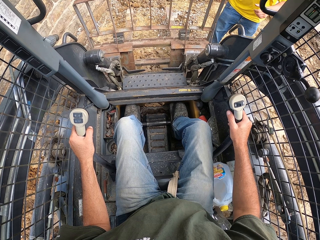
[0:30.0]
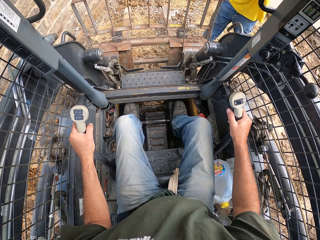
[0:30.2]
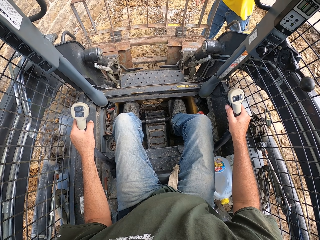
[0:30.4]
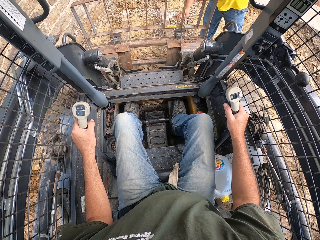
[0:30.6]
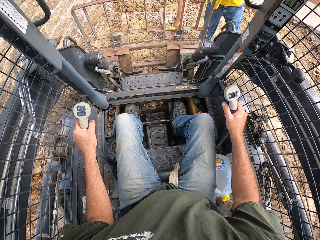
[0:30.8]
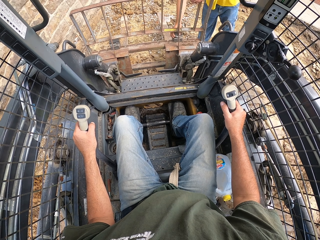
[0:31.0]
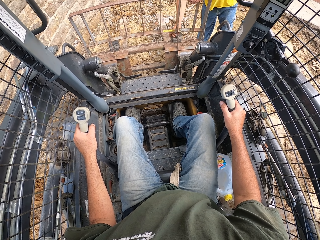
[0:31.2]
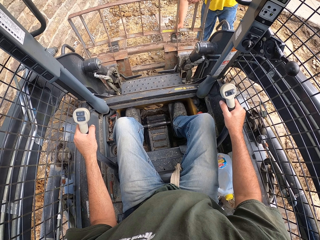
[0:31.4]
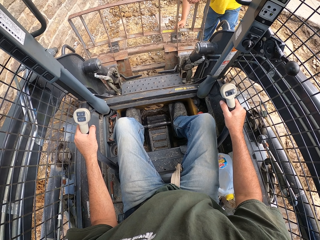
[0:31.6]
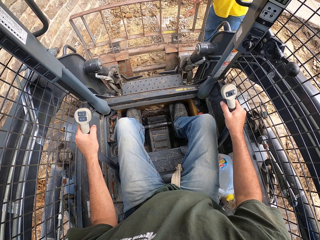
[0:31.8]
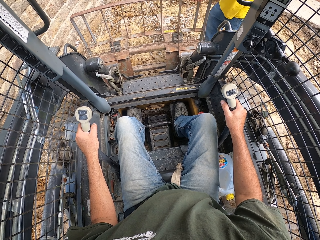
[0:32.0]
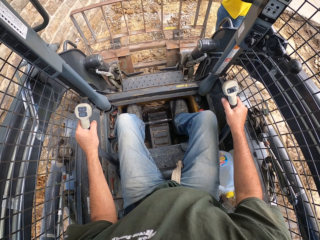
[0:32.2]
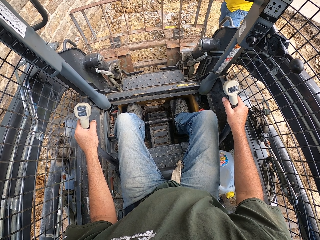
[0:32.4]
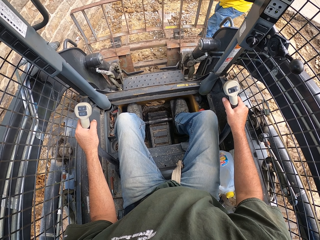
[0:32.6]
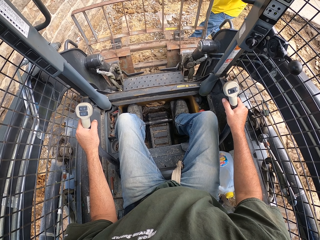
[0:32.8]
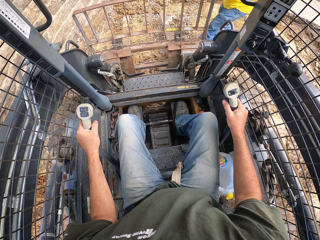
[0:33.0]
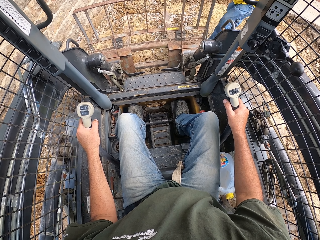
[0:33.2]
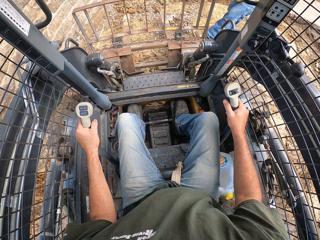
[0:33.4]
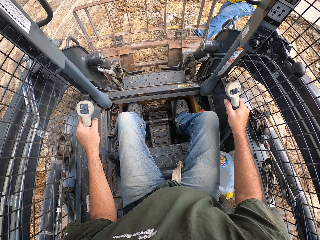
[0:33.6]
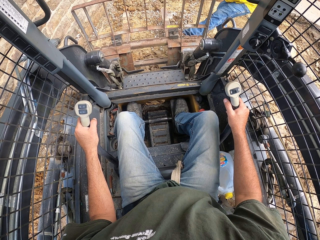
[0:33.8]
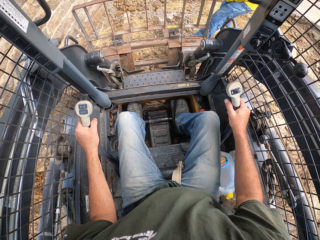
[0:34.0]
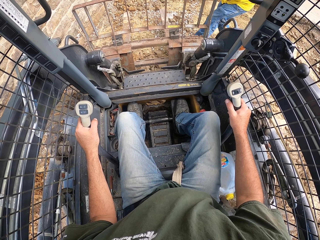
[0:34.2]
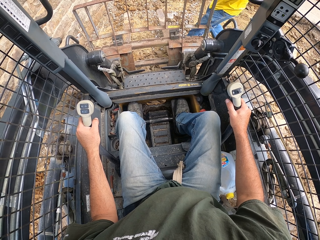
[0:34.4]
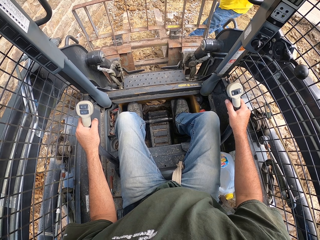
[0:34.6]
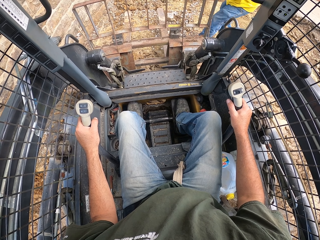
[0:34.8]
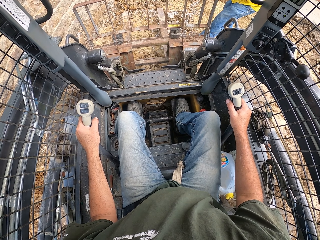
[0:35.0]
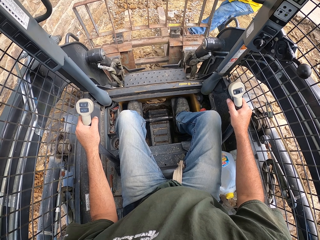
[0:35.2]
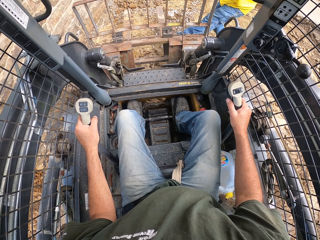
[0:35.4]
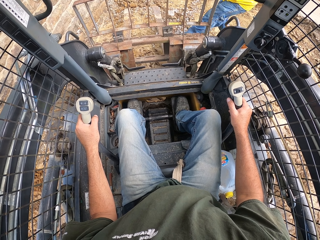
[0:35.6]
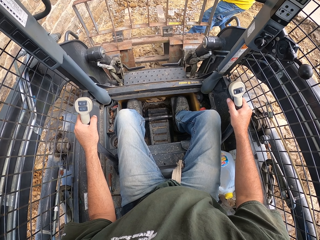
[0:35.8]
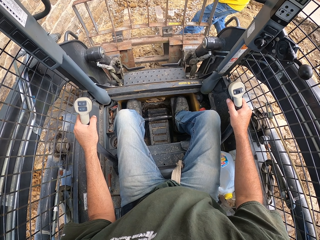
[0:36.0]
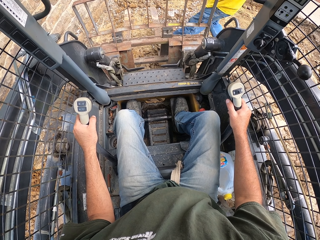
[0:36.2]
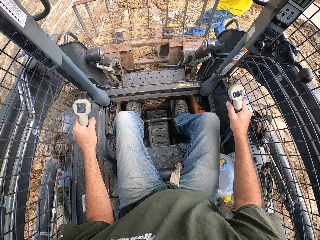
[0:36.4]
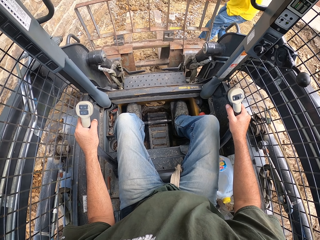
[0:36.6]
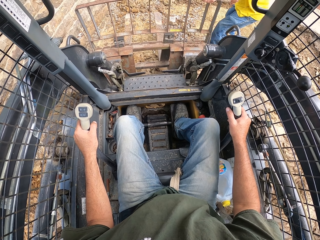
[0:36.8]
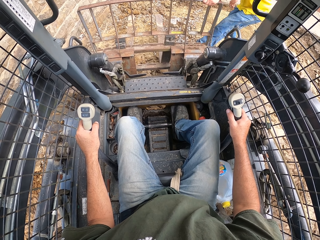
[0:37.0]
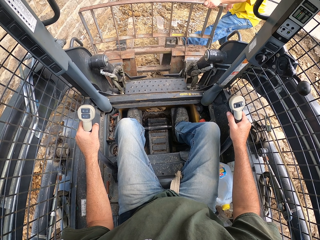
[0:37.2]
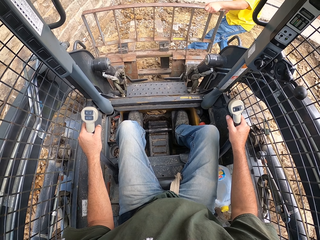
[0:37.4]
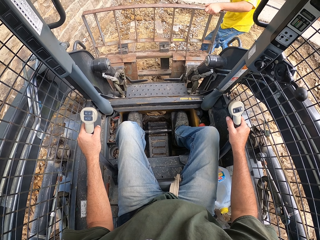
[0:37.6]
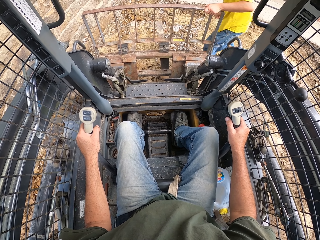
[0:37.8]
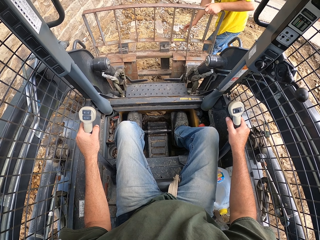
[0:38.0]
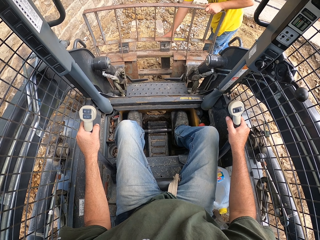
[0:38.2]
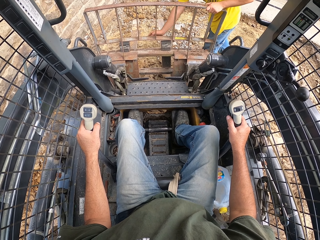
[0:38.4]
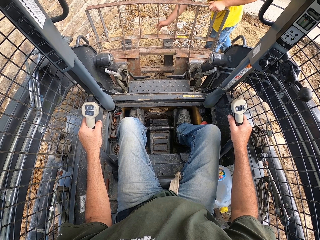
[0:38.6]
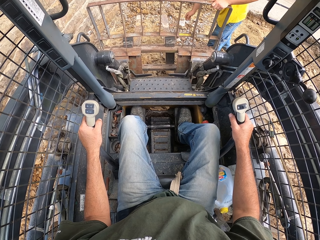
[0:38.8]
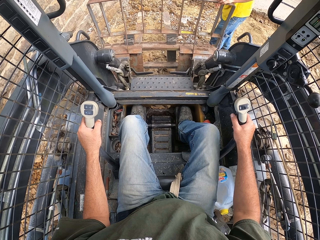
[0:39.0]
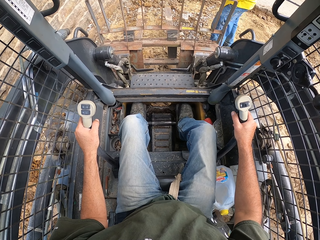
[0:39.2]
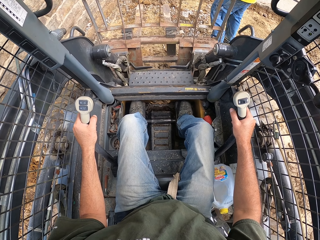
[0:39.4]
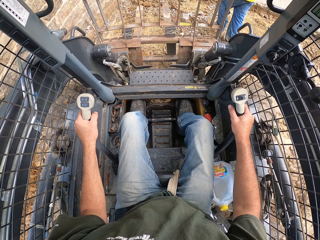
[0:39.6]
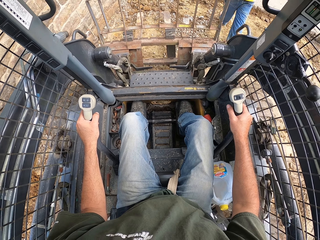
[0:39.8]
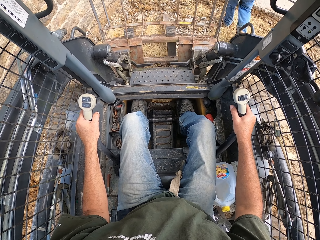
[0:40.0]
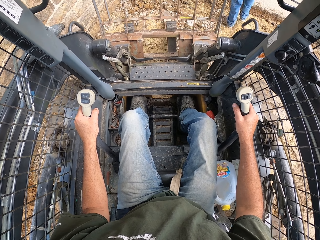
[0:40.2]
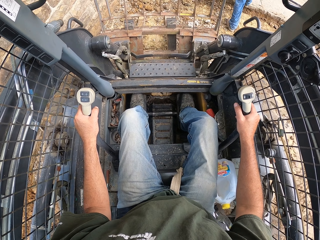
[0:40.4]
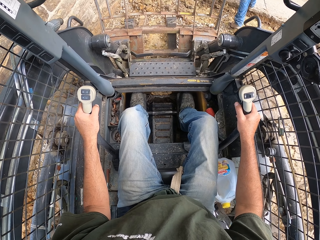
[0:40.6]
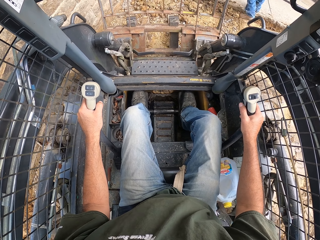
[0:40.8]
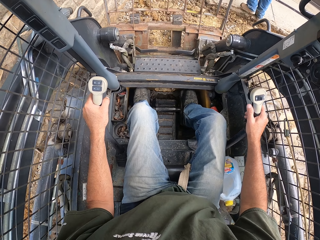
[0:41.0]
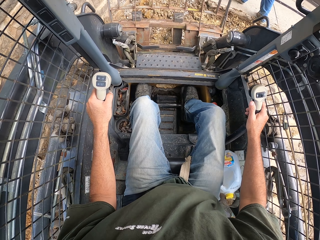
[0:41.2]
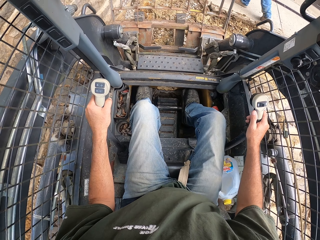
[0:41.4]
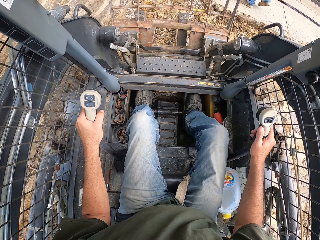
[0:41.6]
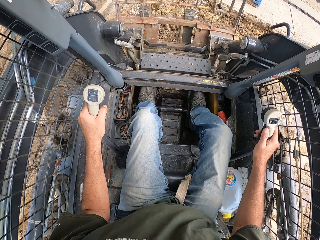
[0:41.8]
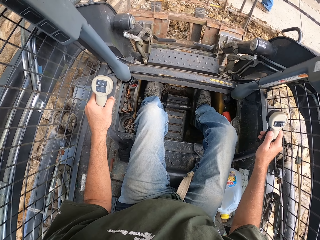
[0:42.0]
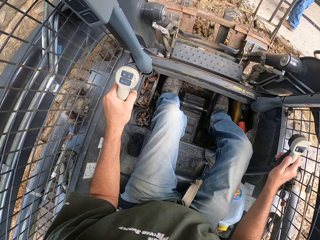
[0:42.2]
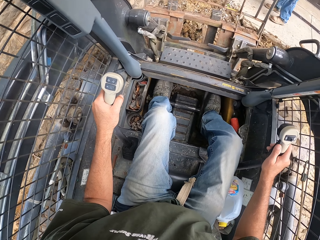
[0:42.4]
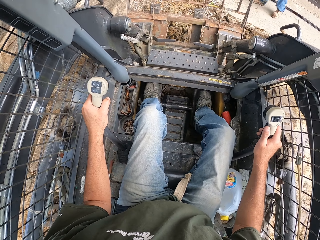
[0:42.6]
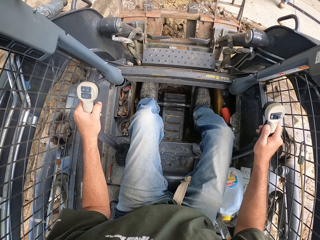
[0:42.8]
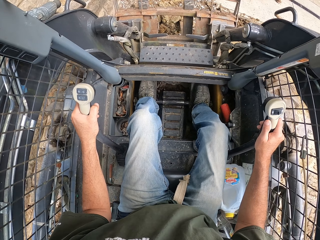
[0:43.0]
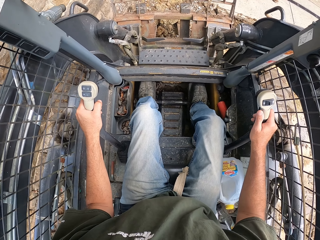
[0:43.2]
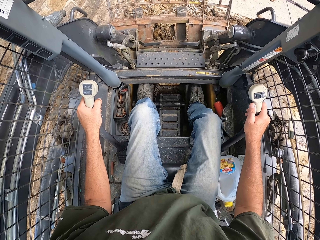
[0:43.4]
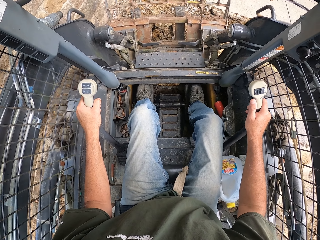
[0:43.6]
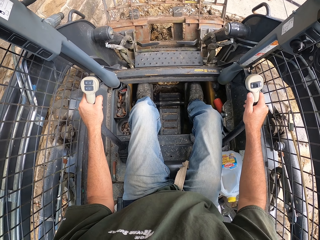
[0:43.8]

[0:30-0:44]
A man walks around the compound. The camera wearer looks around. The man touches something, straightens the blade on the laser land leveler or excavator, and aligns the blade on the laser land leveler using the leg. He steps on the excavator. He aligns the blade on the laser land leveler using the hand, and walks in the garden. The camera wearer drives the laser land leveler.

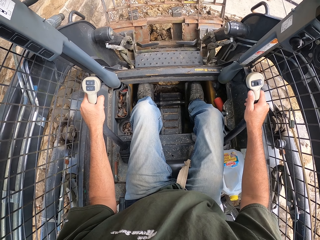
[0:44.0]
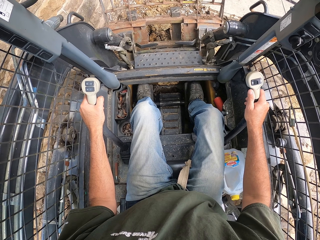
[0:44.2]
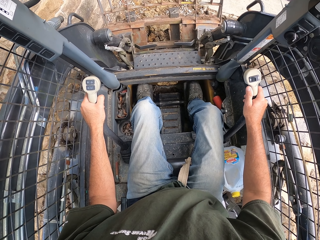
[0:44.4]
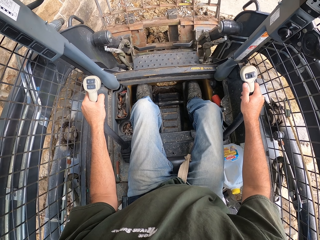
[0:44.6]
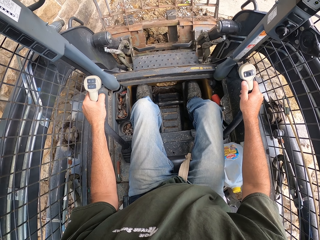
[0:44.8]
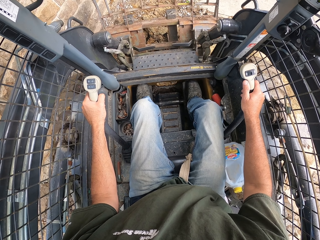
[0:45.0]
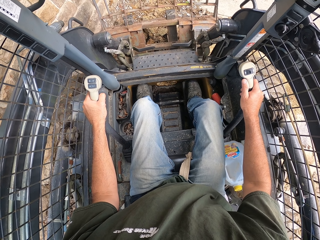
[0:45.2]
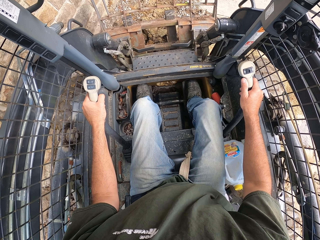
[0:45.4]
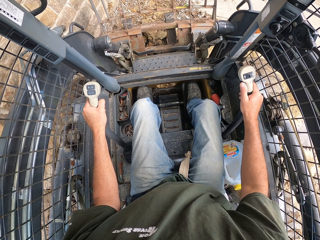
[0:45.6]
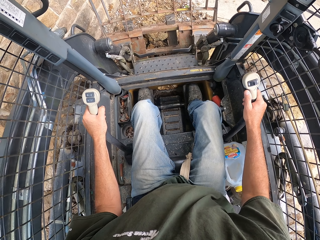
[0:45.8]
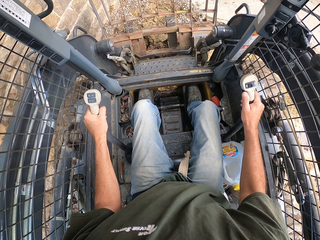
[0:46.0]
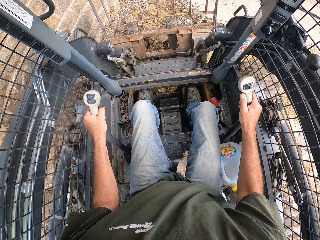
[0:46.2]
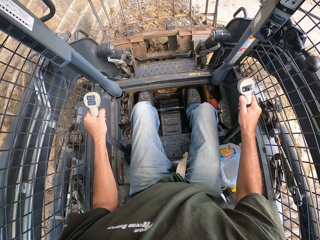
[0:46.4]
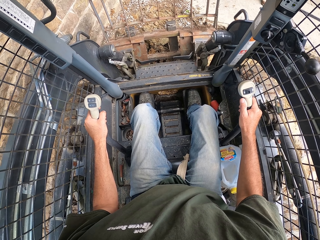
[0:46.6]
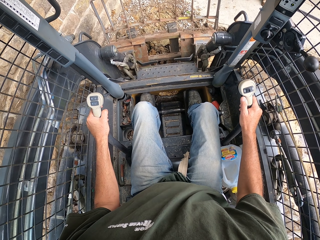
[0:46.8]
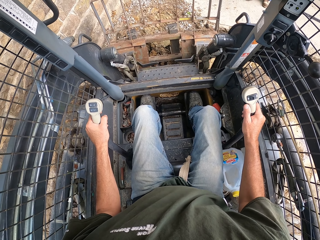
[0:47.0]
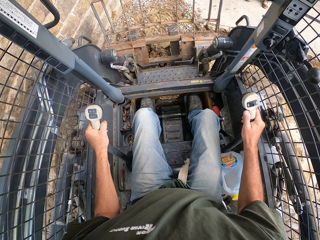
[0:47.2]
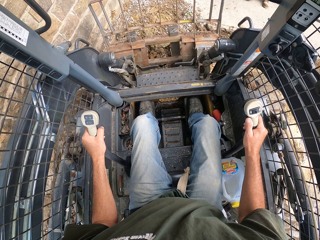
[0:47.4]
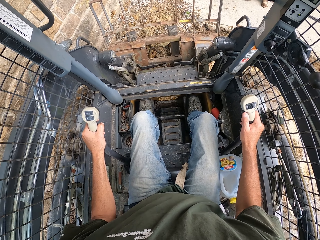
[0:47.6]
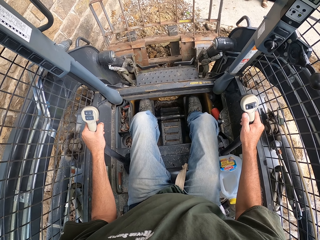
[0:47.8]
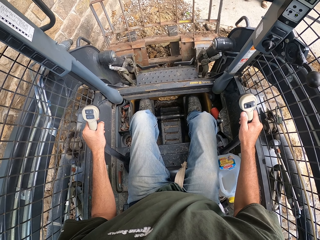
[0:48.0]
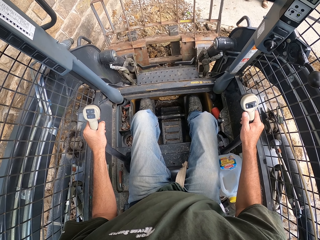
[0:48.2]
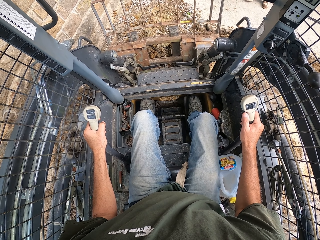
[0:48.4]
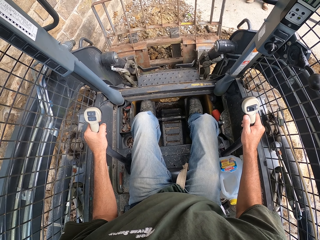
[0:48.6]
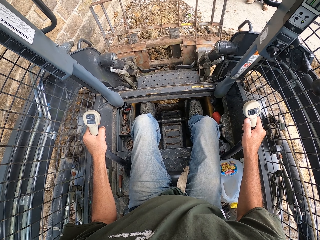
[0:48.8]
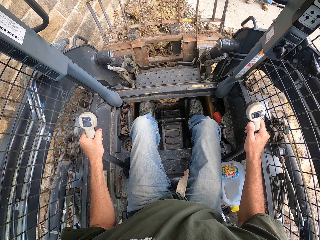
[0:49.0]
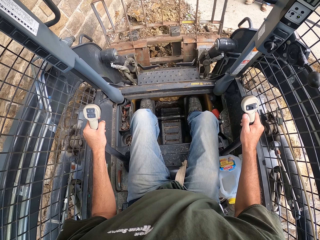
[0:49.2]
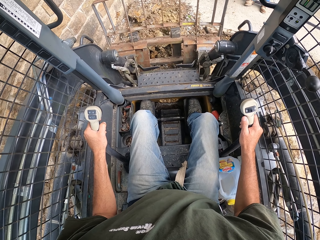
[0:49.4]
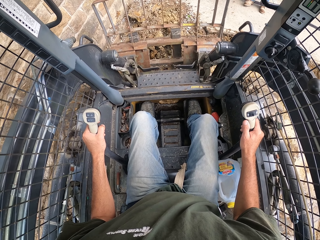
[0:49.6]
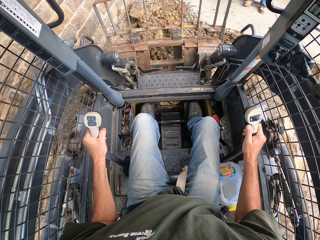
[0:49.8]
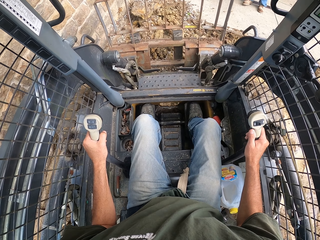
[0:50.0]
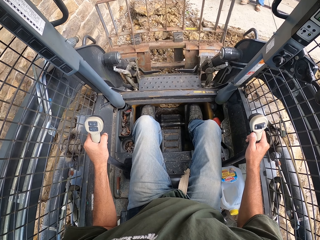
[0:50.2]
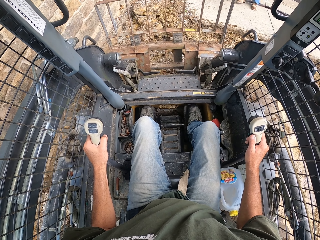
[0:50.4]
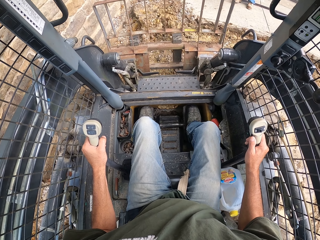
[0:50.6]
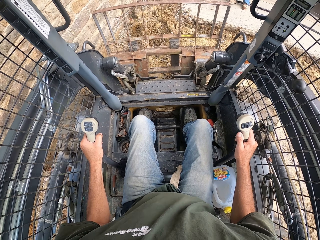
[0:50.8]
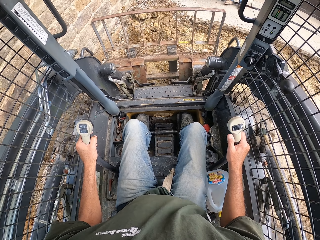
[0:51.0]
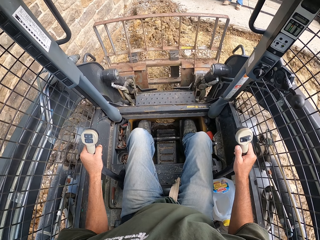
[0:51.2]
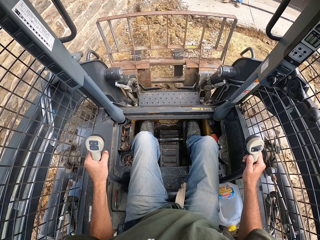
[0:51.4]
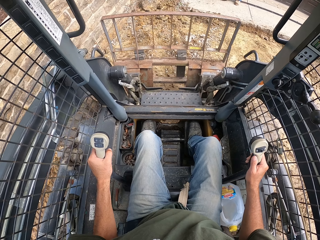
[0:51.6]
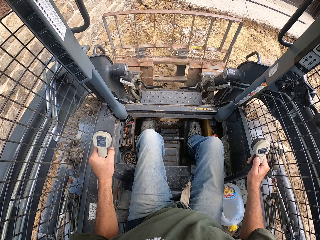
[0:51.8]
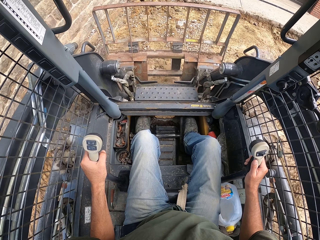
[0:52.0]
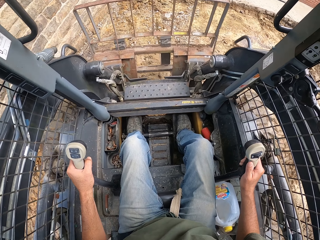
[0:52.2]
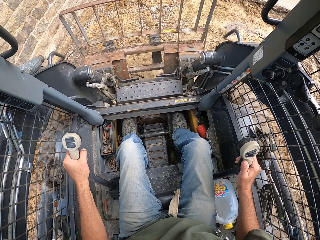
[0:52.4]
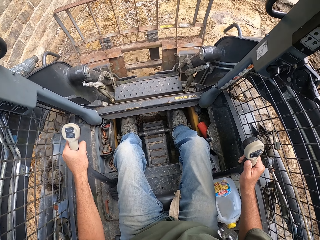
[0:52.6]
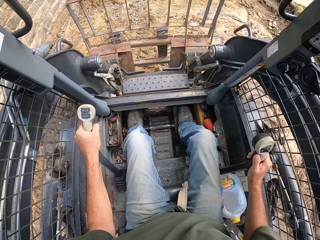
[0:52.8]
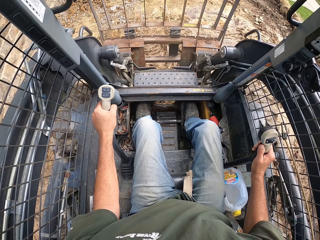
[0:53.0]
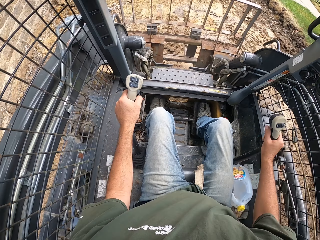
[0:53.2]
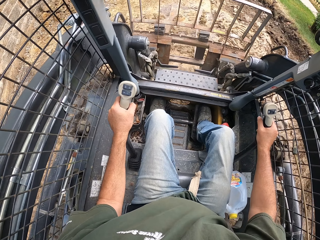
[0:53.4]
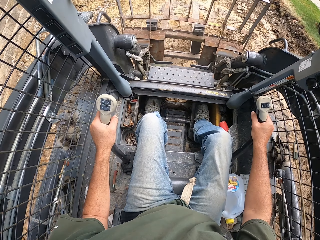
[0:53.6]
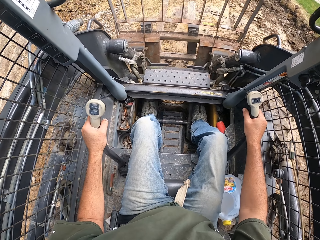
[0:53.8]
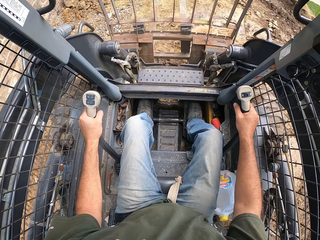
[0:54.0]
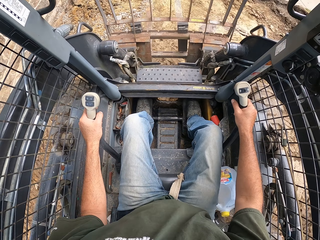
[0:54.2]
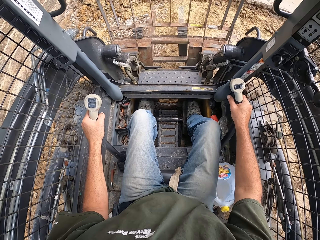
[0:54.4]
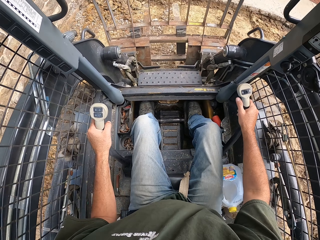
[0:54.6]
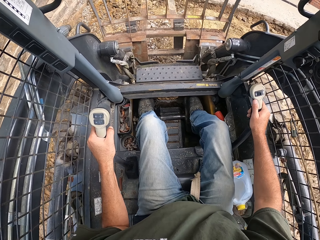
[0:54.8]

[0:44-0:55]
The camera wearer reverses the laser land leveler. They uproot stones in the soil using the blades. They reverse the laser land leveler and turn the laser land leveler.
